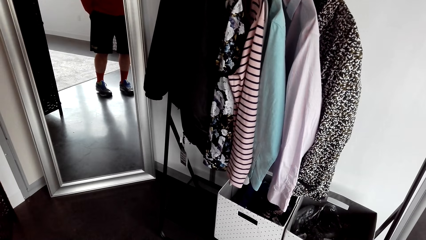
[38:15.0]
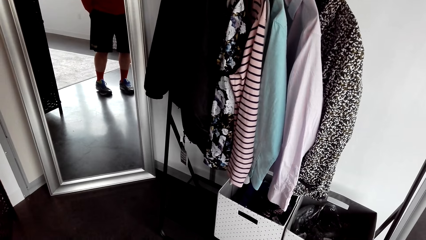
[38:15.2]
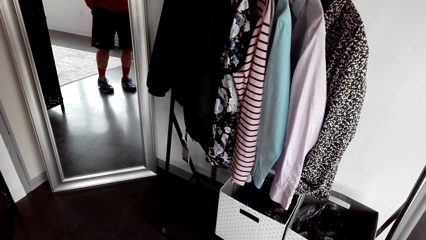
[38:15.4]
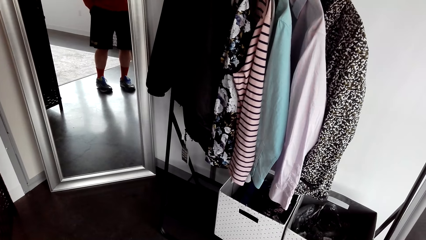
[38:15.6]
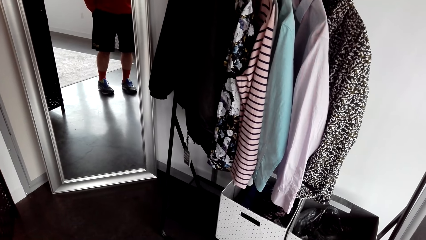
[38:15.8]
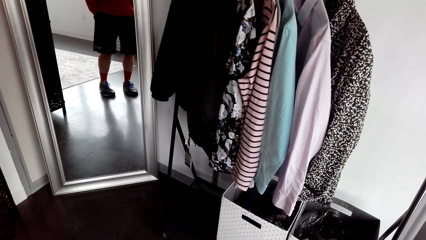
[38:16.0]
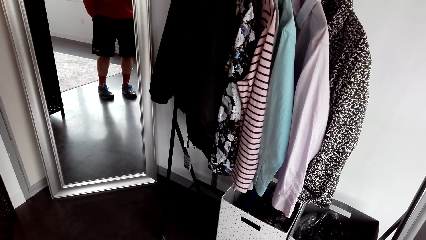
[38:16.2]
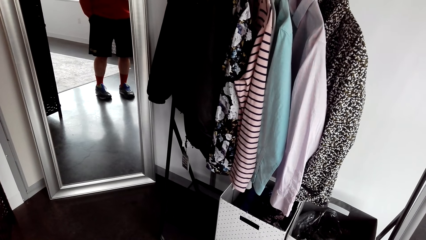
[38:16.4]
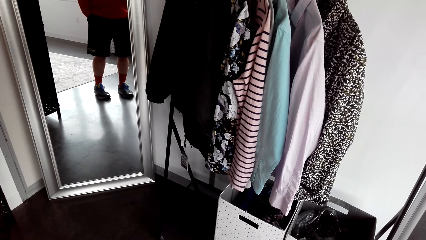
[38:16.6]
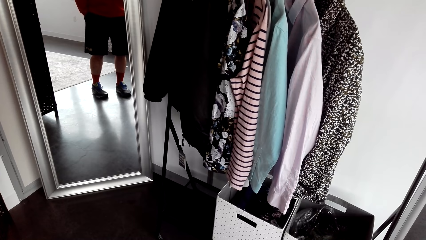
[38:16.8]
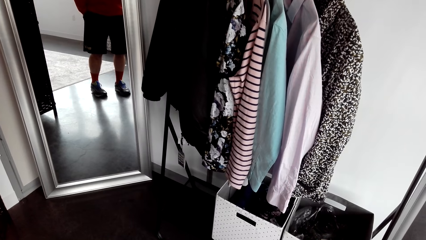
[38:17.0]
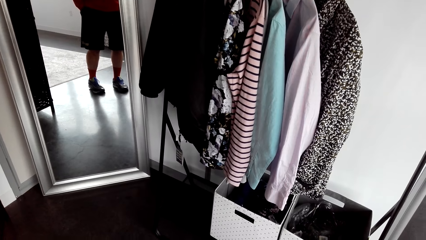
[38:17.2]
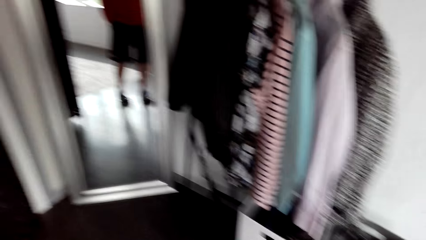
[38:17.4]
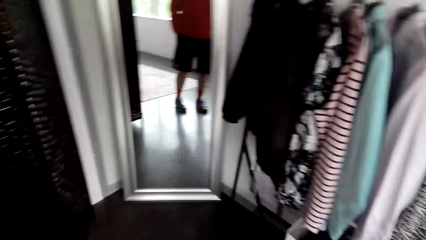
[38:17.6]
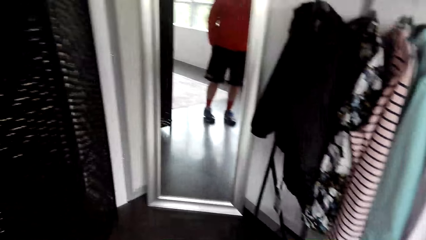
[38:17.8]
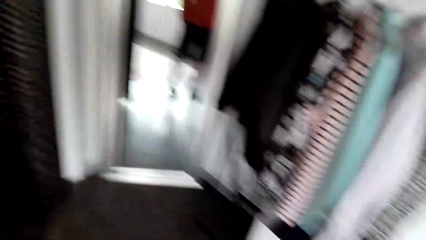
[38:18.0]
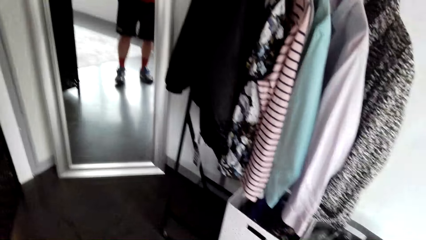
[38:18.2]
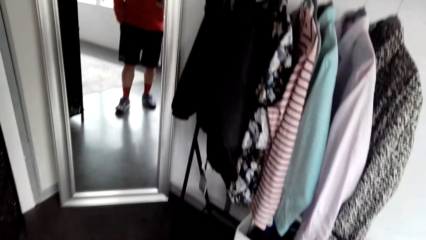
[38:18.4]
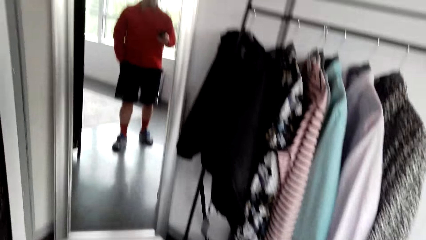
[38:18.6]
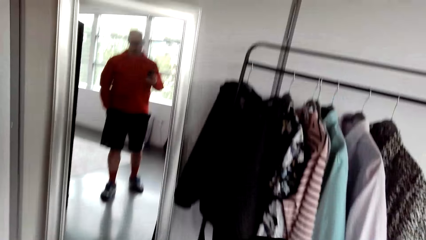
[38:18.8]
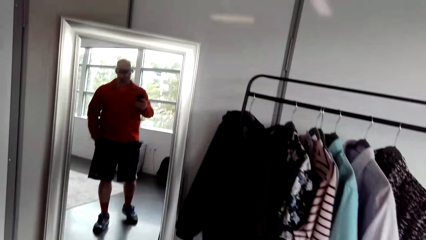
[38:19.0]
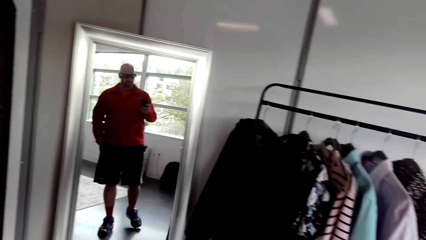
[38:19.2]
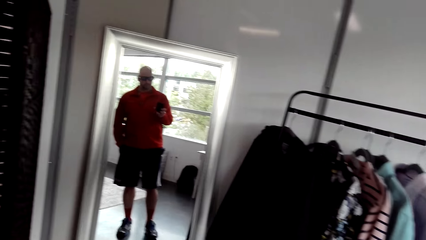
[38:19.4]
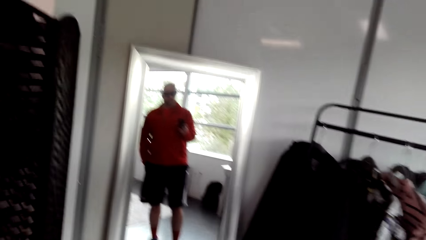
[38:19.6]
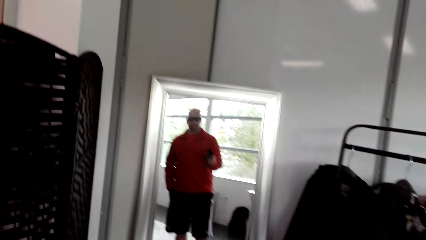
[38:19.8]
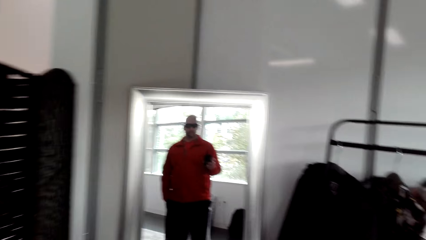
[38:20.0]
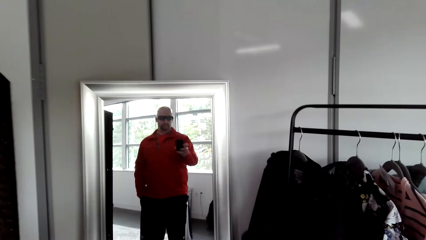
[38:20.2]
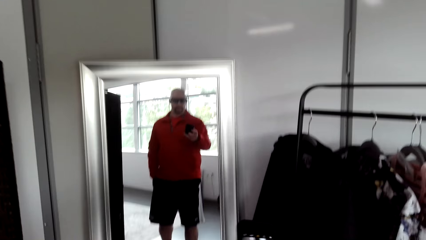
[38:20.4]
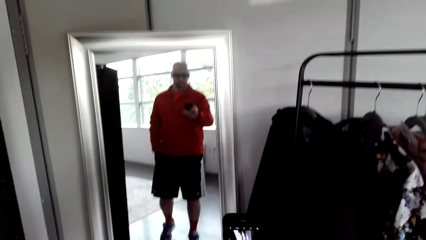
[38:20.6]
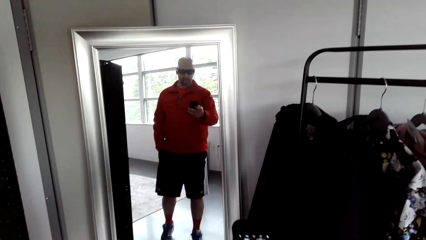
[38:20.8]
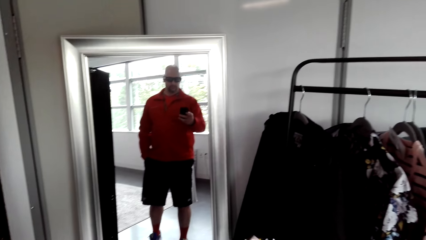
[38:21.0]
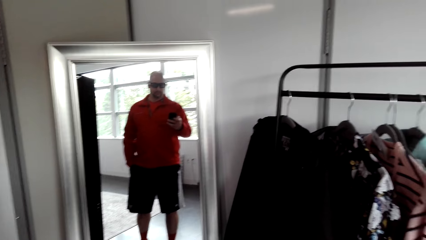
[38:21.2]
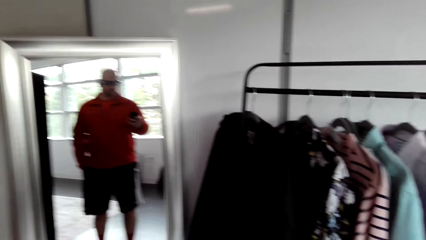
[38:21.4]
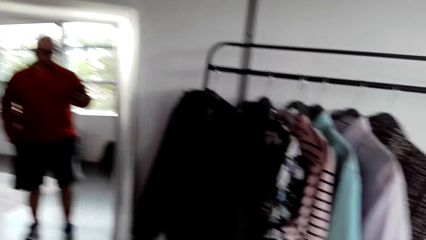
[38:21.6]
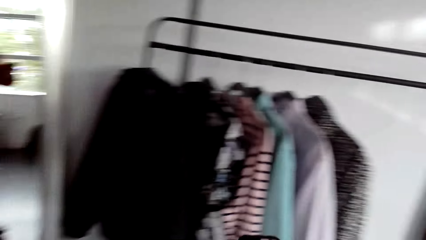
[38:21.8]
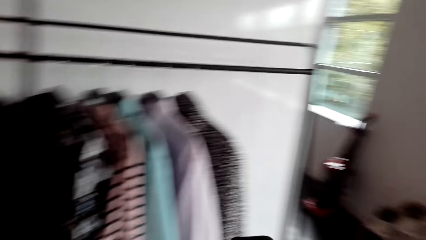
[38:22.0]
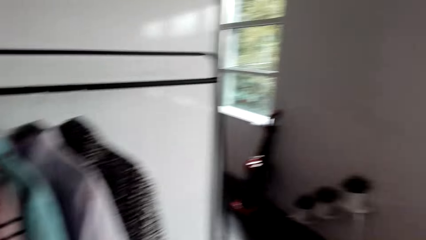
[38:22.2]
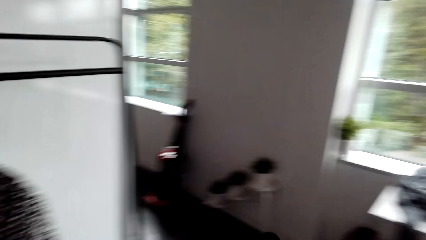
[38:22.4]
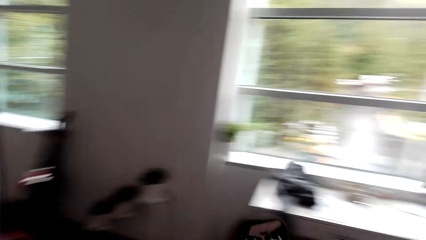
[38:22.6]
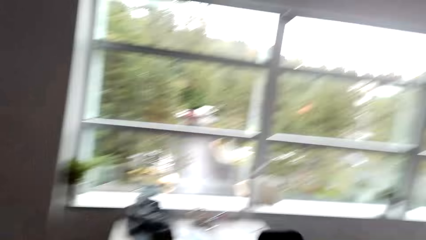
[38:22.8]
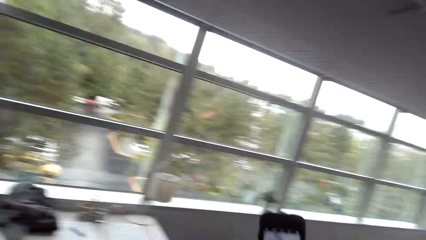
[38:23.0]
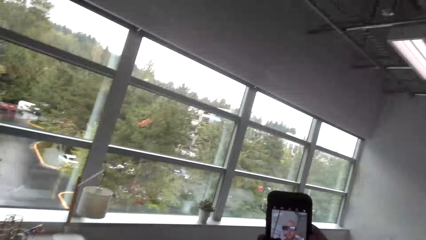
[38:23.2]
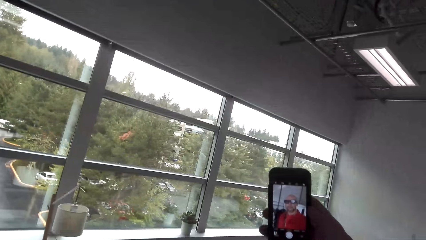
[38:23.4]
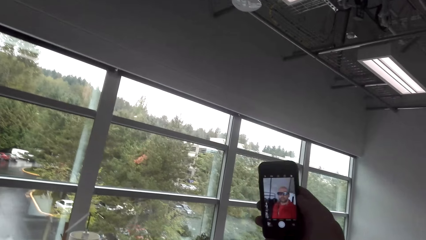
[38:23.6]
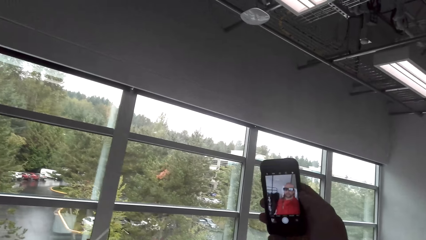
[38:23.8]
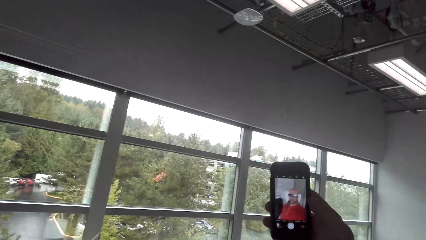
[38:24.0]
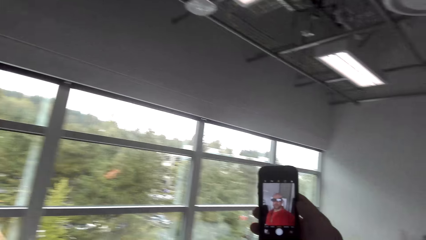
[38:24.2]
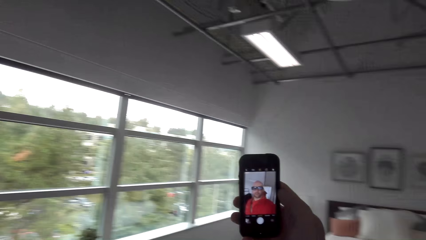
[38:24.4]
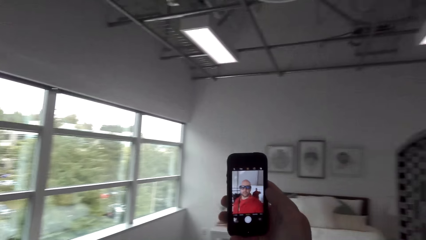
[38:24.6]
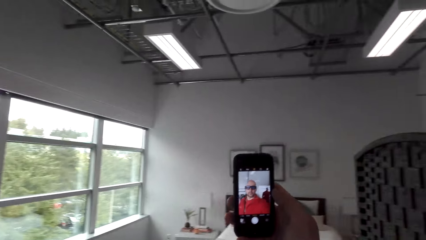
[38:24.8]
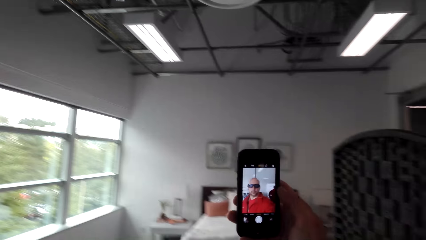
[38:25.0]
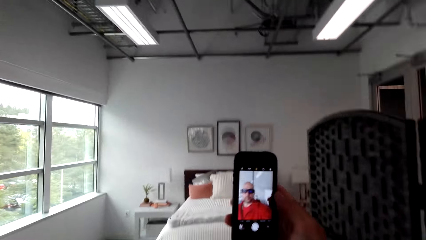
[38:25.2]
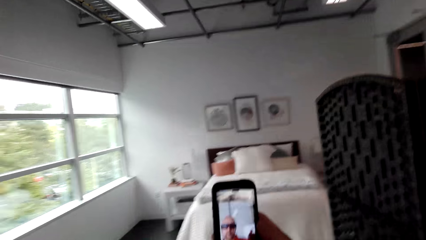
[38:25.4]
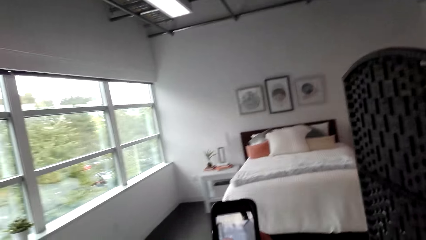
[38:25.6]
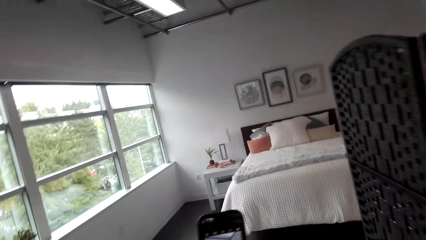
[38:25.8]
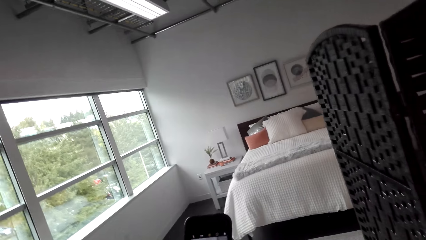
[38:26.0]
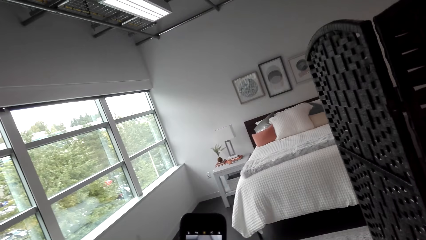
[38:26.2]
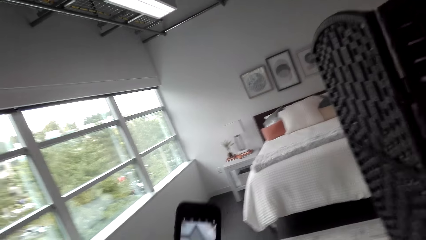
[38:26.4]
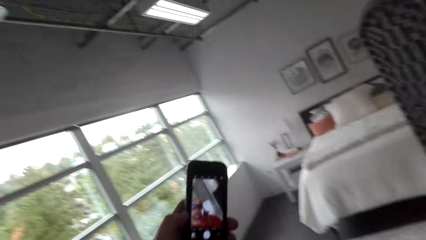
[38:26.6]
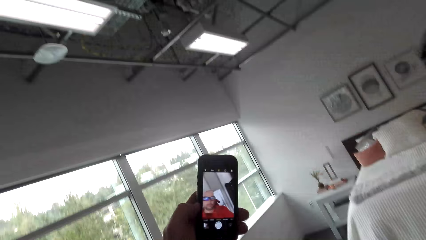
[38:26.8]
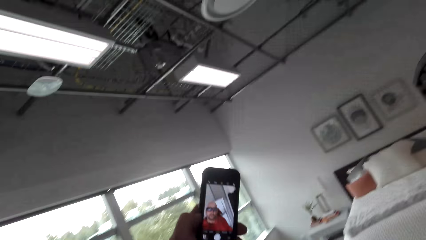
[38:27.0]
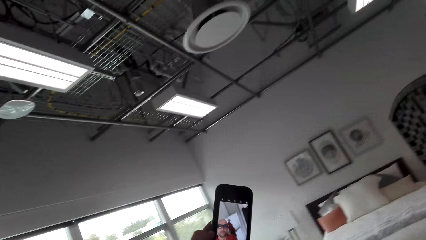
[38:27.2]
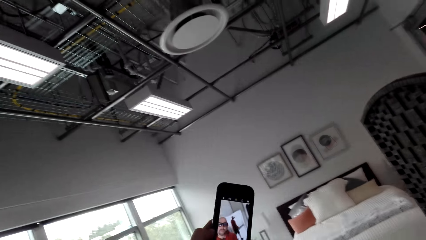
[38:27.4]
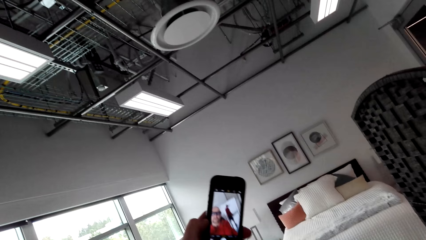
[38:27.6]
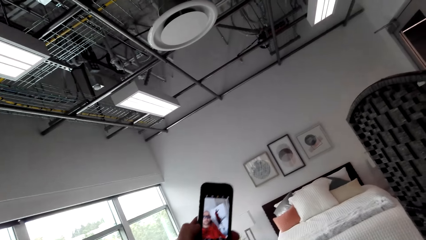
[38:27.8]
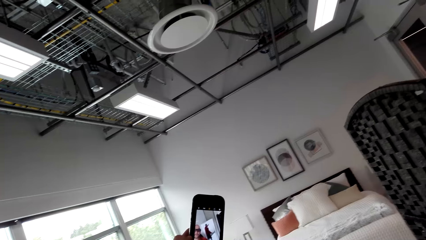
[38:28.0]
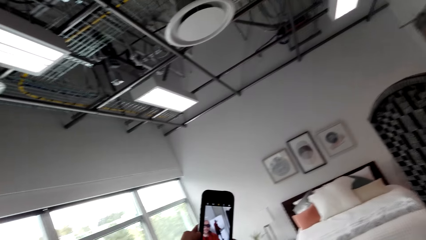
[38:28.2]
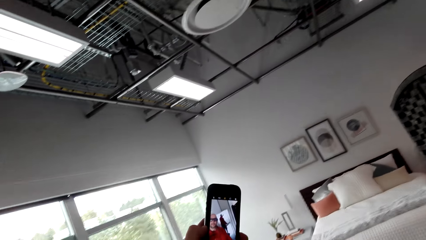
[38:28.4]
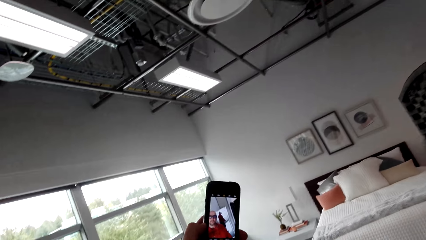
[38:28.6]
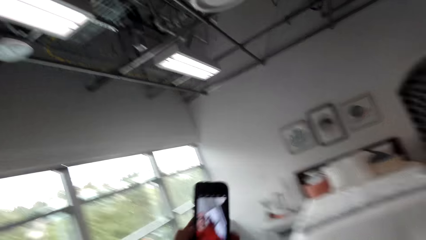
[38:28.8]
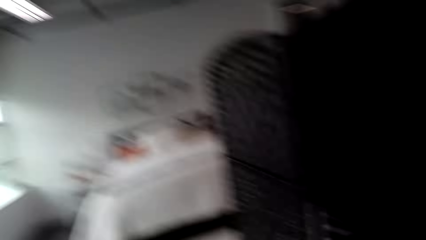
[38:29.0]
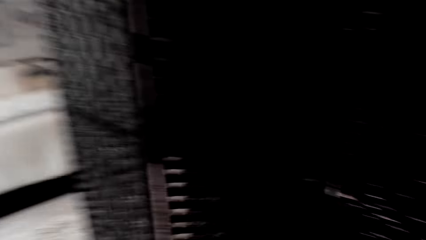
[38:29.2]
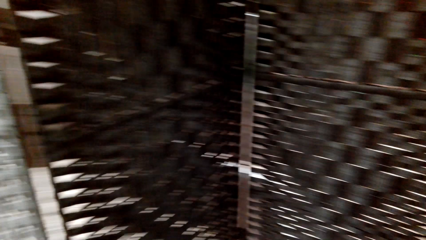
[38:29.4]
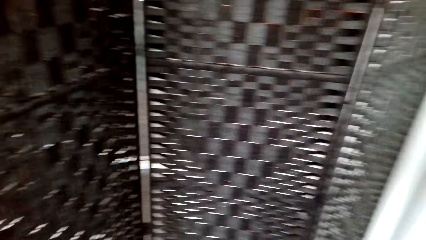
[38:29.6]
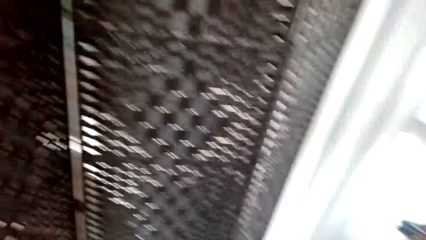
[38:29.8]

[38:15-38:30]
The camera wearer holds a phone. They look at themselves in the mirror. They look around. They record with their phone. They take a selfie.
